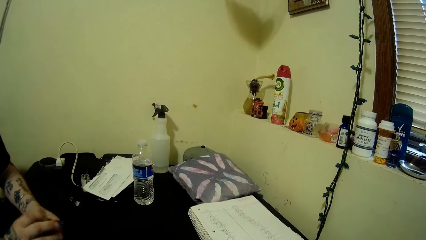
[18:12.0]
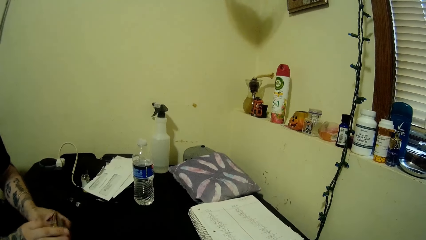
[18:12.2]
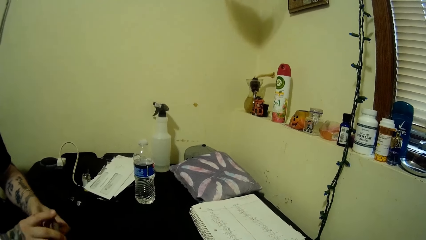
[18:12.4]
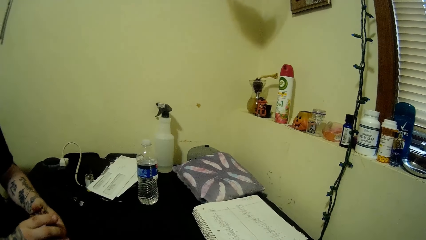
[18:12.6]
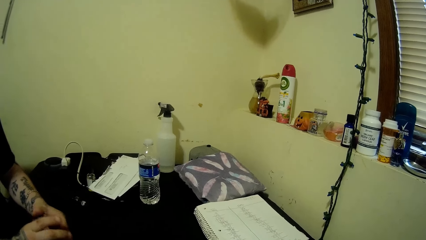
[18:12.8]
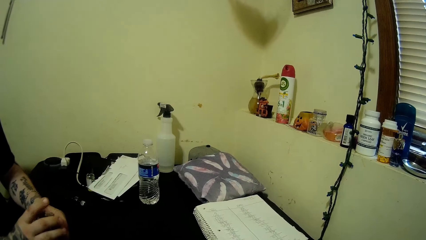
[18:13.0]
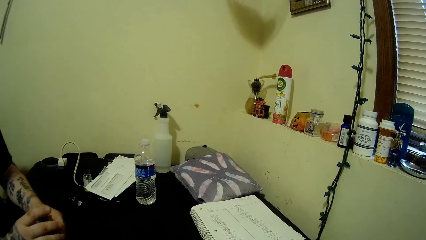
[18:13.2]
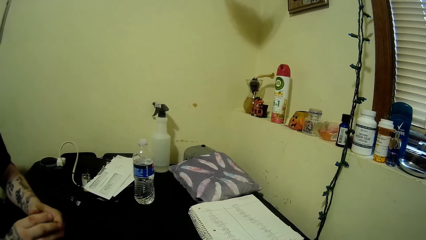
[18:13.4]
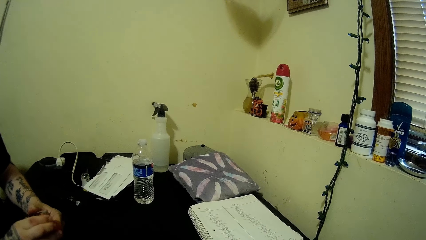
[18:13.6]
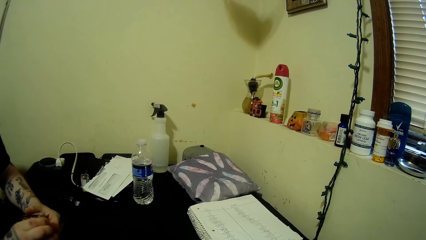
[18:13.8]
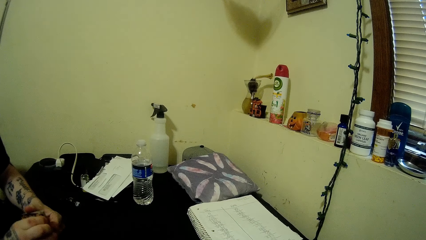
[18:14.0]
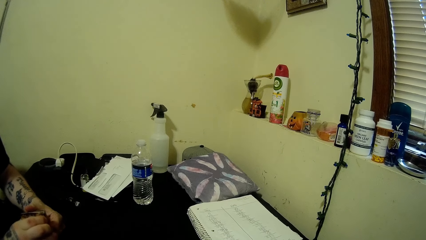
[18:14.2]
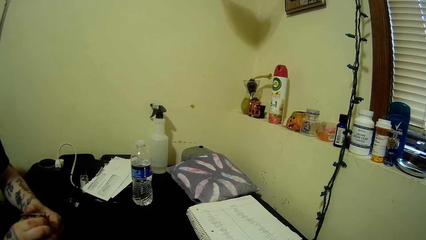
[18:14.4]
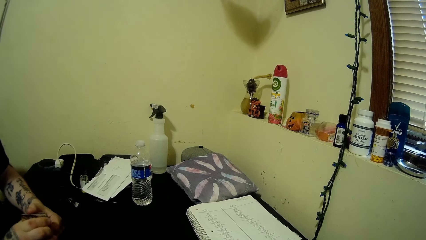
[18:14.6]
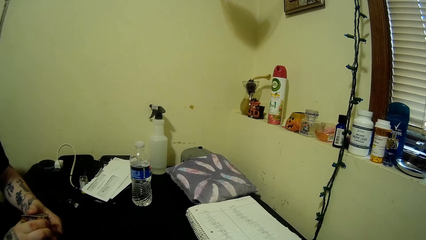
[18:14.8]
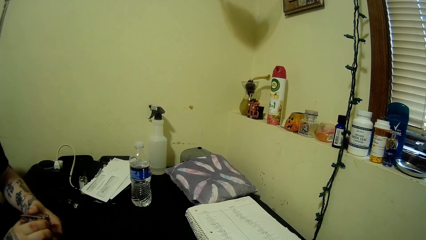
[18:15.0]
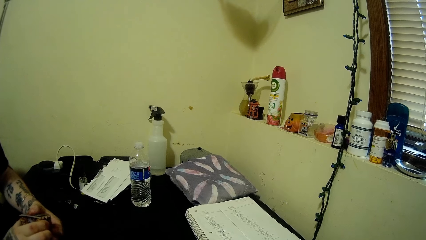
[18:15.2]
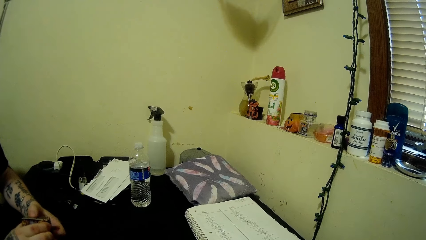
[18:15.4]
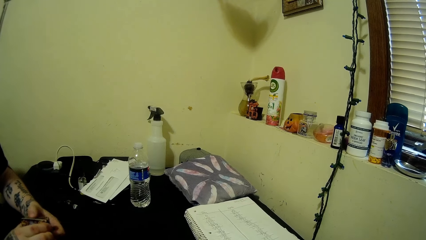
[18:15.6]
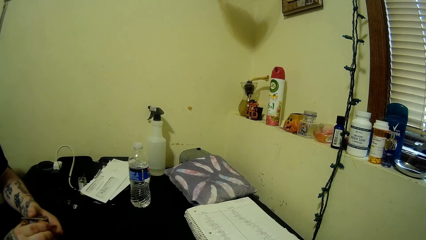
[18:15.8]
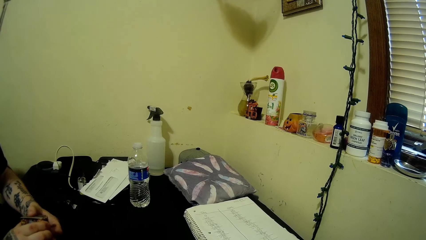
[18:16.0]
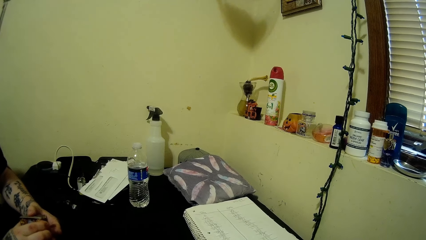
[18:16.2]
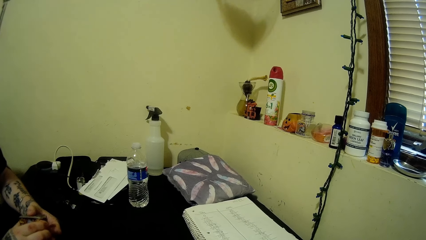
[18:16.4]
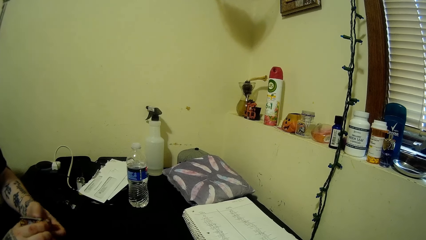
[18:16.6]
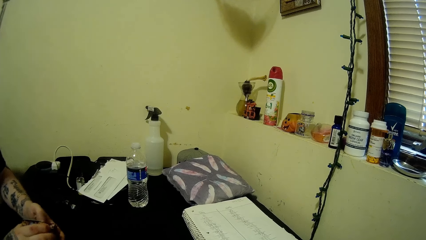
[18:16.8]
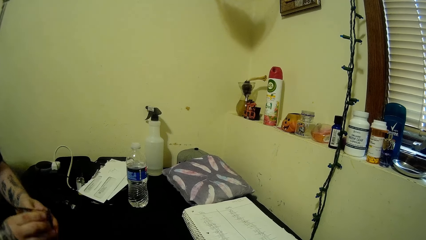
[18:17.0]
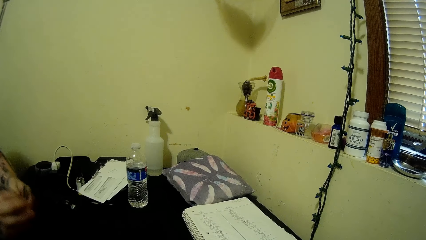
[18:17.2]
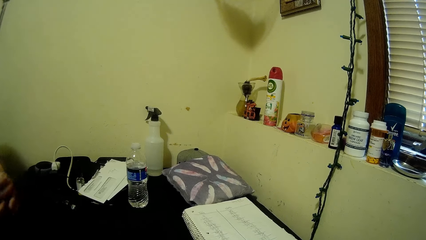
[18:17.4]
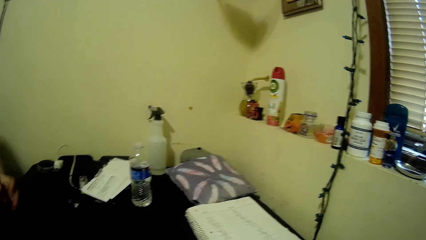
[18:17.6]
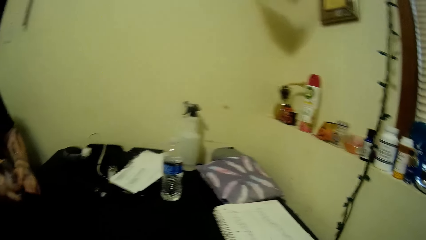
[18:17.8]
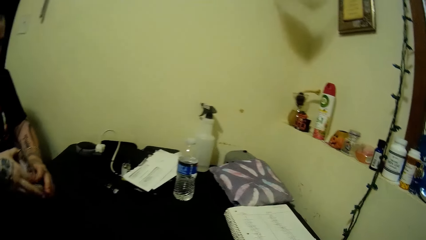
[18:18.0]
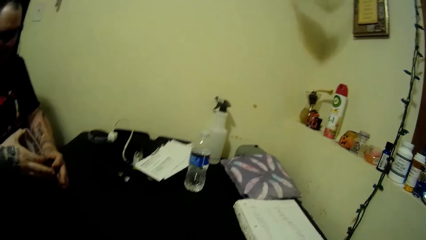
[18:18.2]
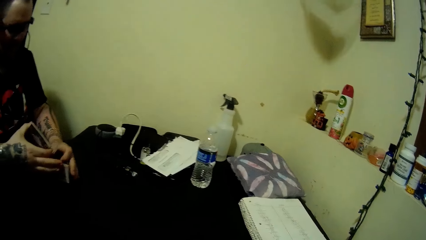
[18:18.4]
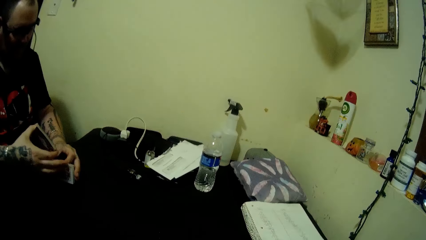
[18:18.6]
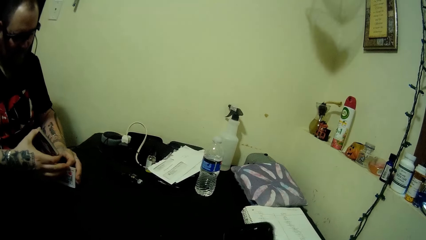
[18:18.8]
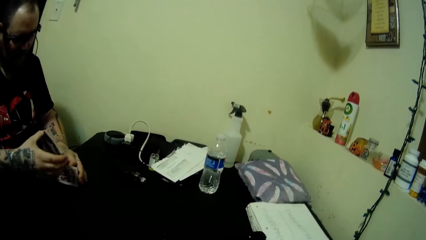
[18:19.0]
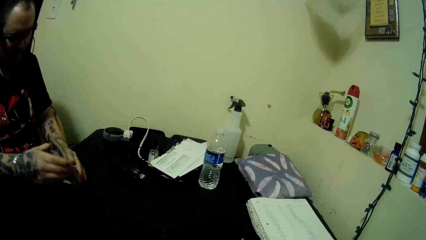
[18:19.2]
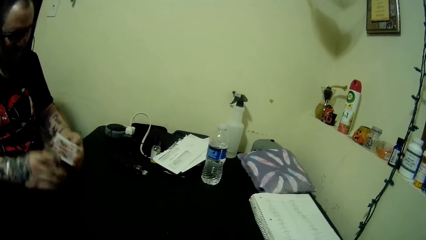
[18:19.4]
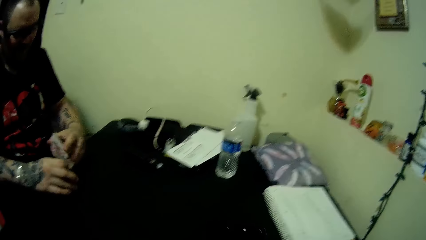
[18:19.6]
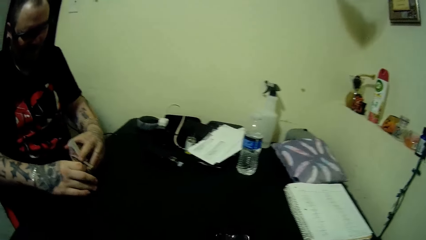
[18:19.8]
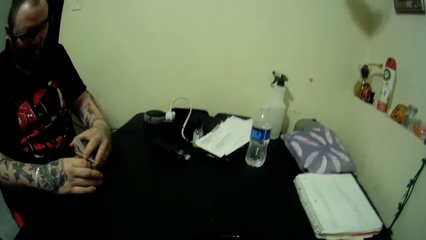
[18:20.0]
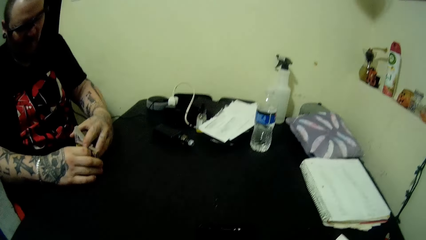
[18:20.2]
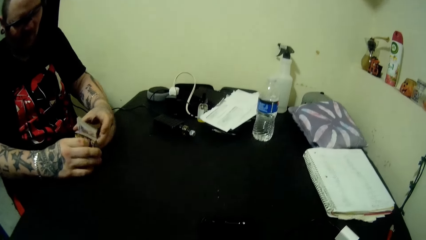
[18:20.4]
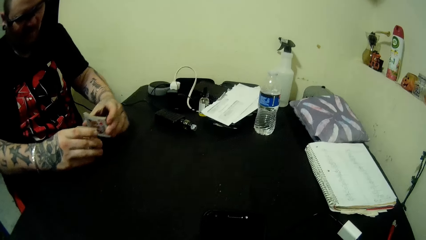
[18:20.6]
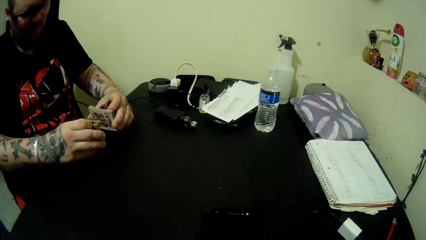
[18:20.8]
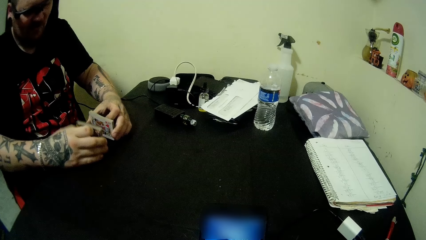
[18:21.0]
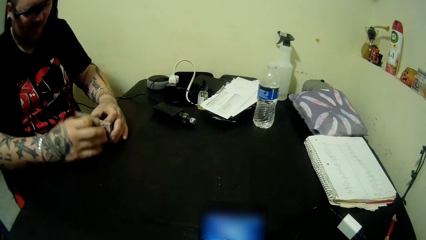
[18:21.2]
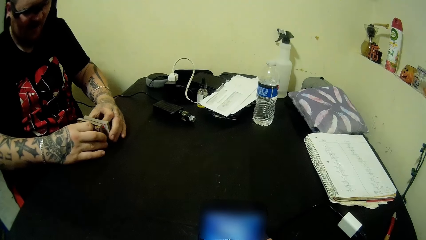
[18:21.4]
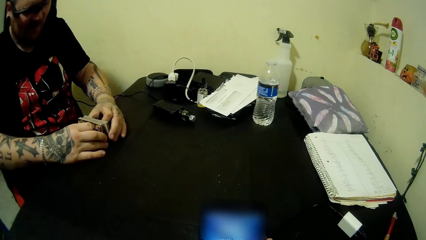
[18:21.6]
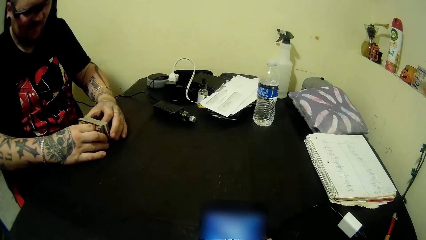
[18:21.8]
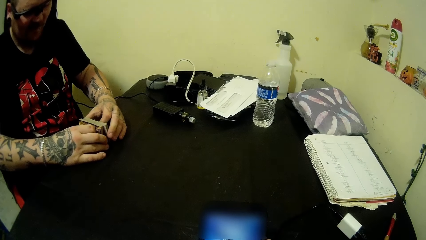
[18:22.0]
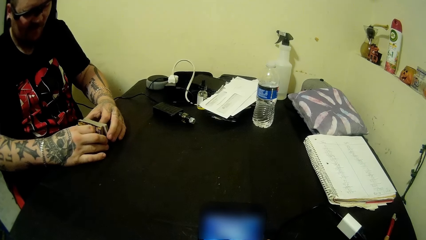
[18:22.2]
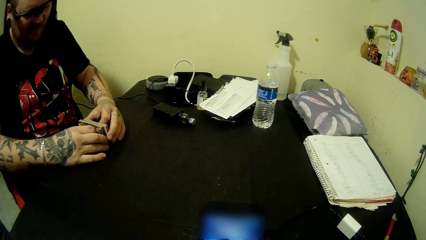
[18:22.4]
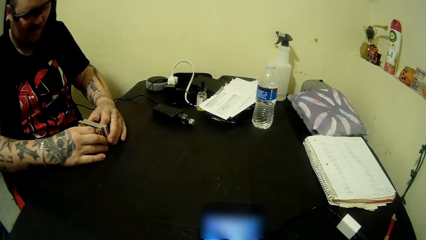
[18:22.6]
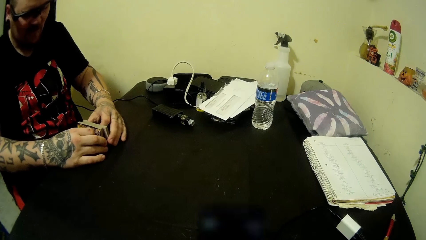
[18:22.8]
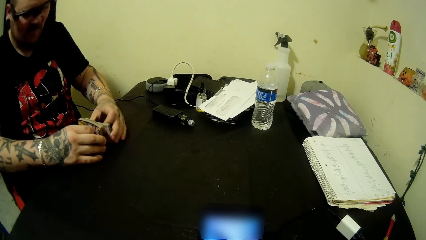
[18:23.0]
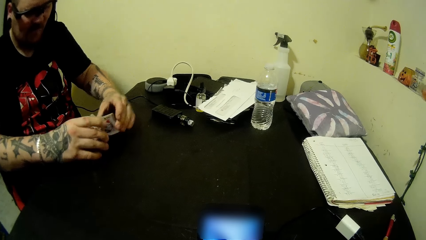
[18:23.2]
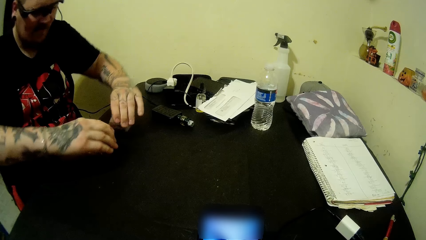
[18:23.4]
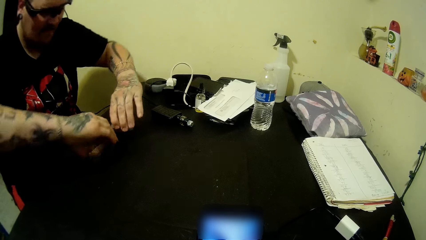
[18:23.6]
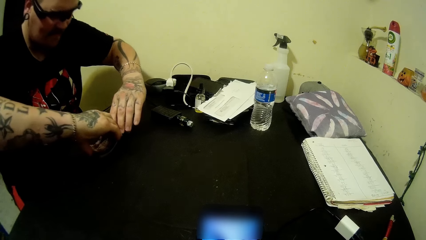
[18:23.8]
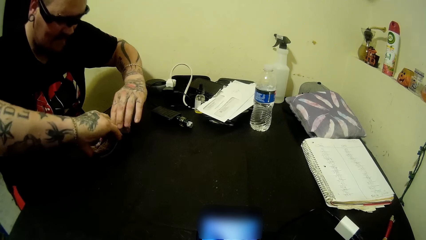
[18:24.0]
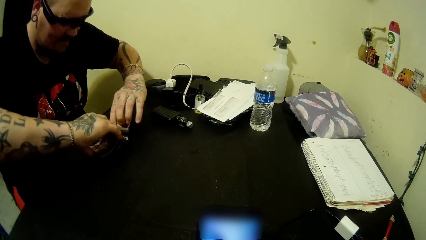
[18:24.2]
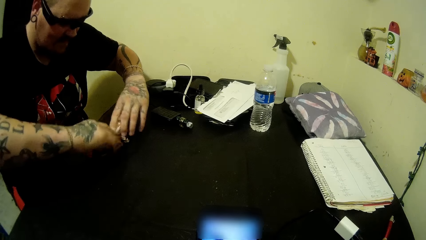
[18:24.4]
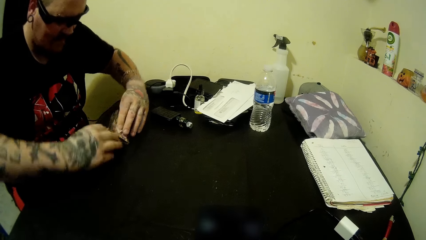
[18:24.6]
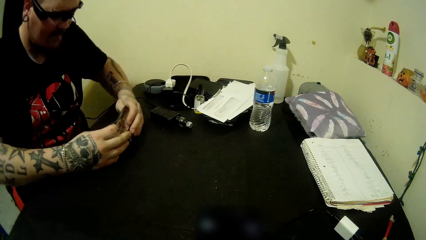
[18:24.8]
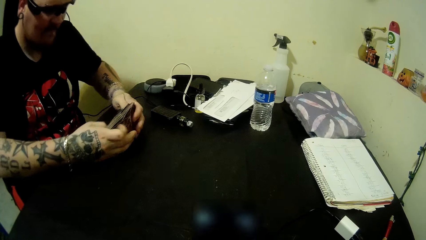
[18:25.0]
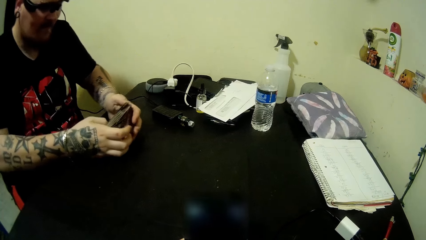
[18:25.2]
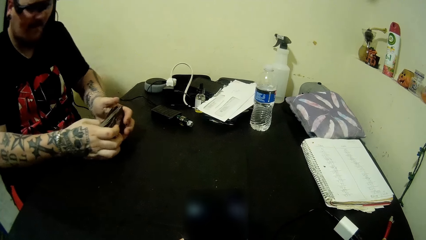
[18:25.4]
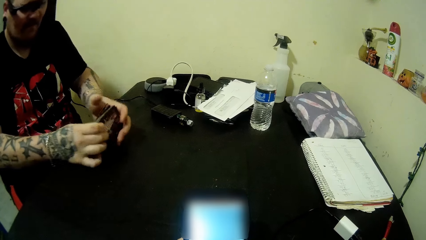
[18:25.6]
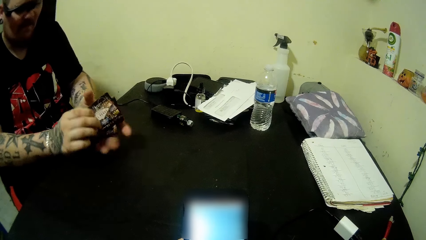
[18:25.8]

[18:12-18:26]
The man shuffles the cards on the table. The man arranges the play cards. The camera wearer picks her phone on the table with her right hand. She operates her phone in her hands.
